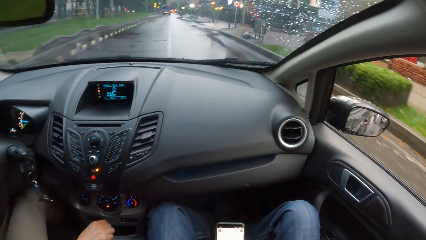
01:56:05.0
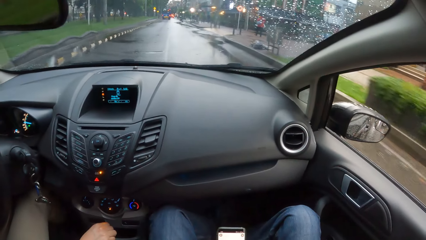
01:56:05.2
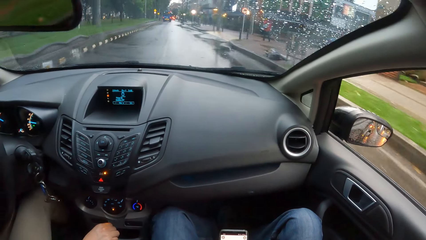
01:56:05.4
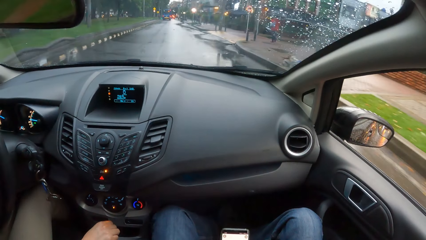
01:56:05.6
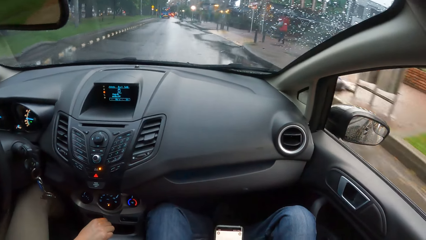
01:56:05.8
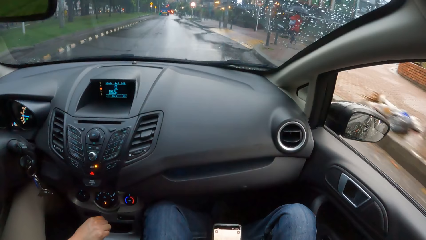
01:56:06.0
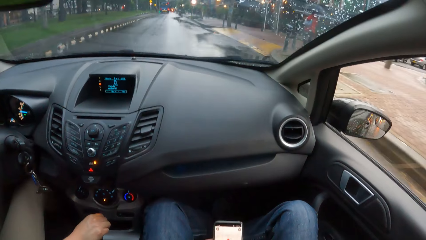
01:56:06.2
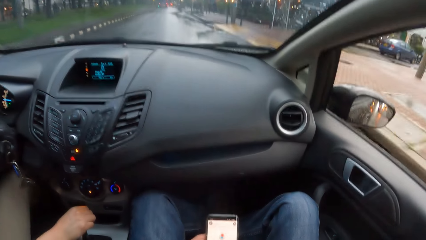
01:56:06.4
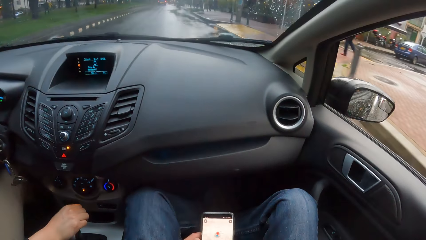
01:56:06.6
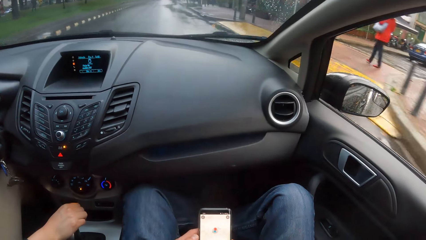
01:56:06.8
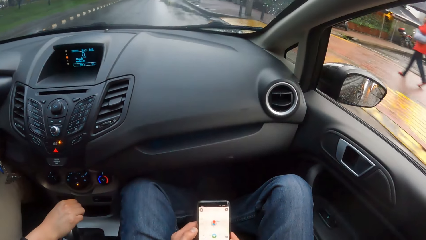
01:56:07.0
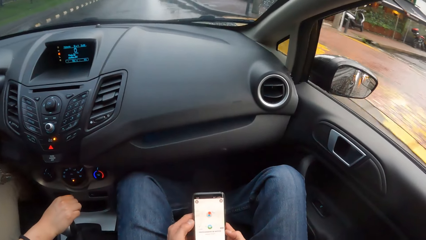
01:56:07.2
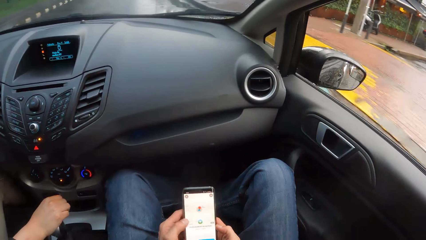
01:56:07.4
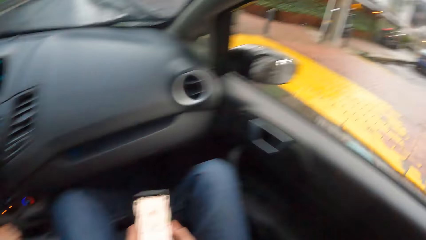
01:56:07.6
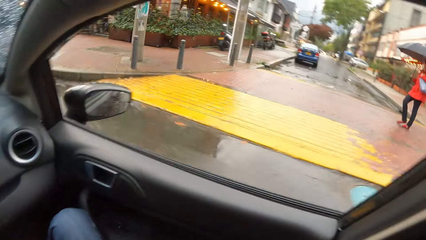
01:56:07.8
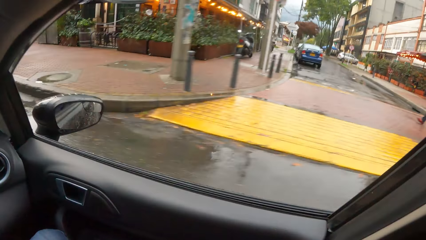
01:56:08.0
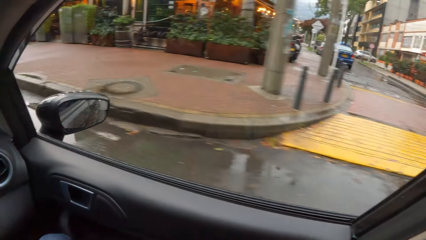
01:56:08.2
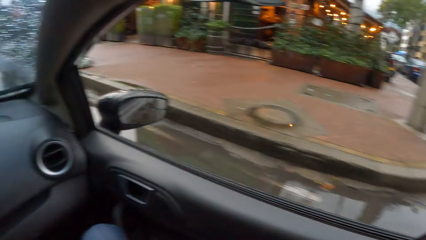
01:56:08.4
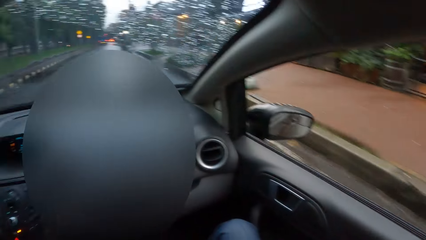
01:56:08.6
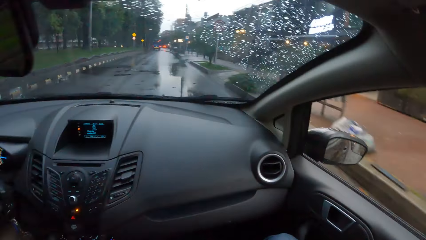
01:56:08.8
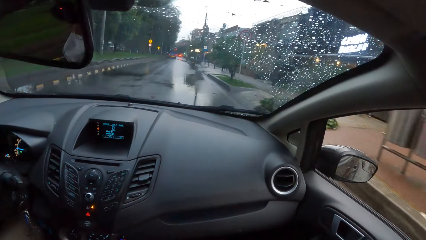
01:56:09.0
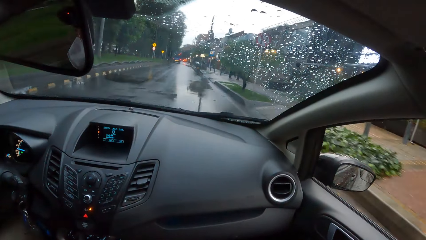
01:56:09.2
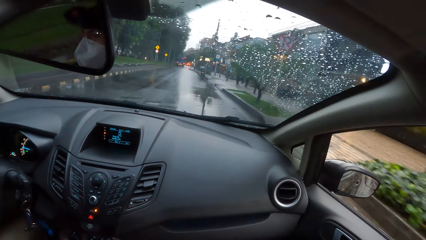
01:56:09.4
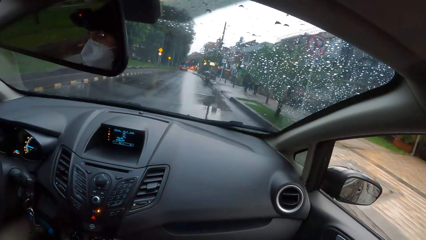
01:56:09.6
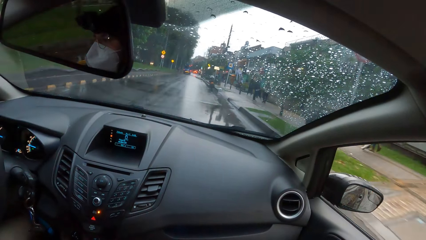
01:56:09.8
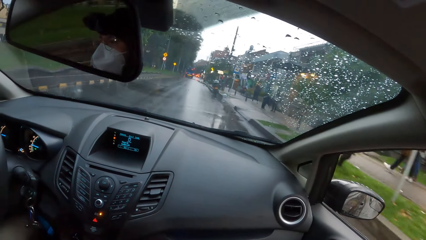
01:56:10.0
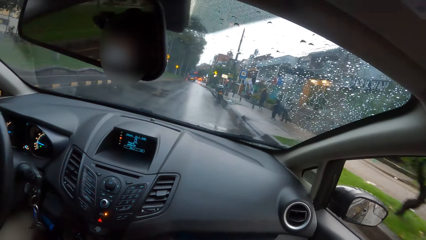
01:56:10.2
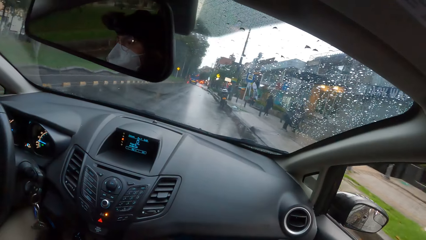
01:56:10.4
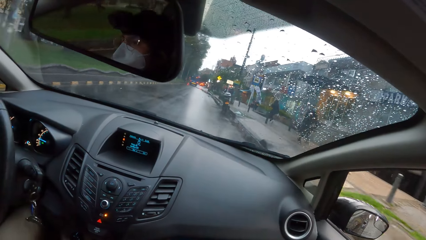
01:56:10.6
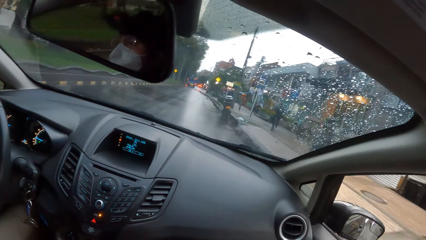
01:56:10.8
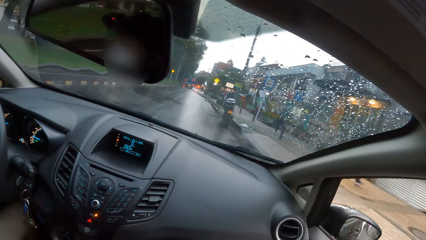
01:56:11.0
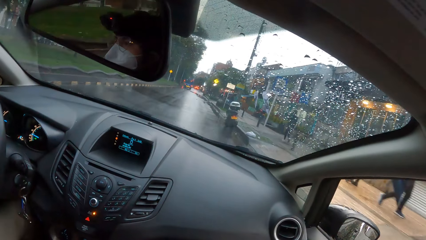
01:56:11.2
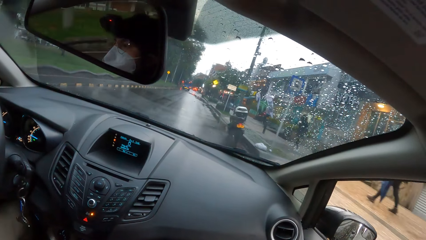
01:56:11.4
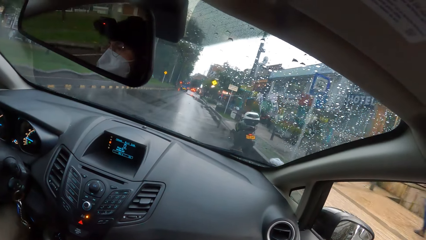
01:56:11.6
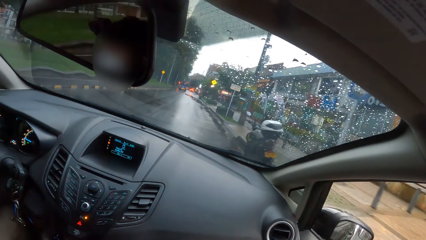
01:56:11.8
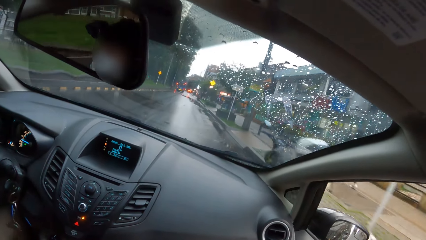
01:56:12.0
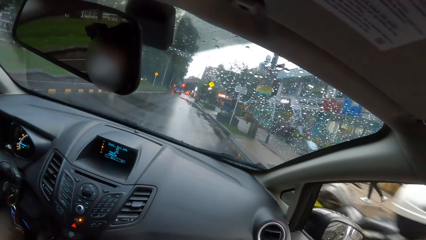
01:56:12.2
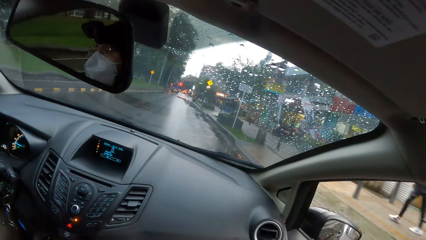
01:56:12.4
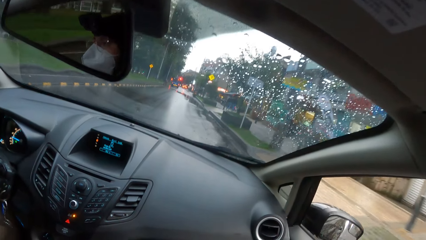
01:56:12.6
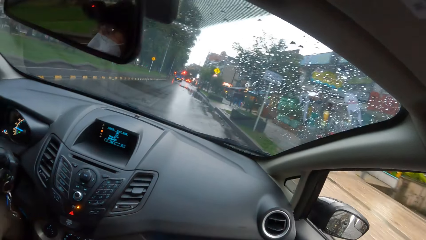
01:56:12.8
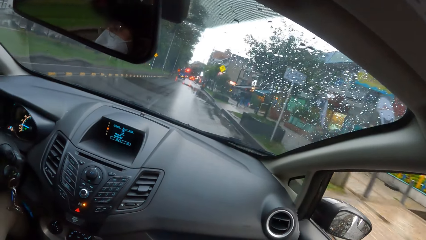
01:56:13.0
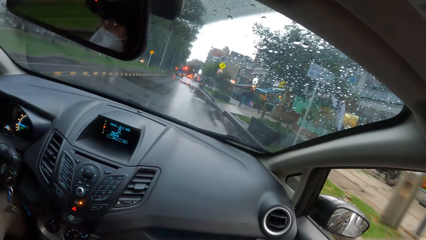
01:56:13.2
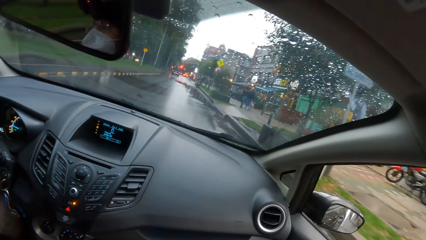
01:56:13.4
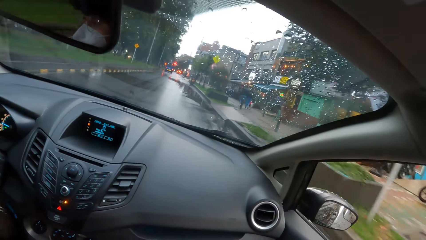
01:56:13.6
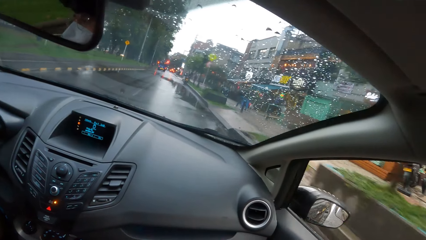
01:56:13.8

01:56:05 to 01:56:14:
A person drives the car.

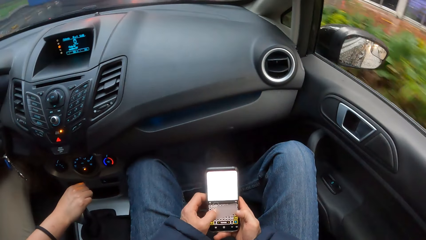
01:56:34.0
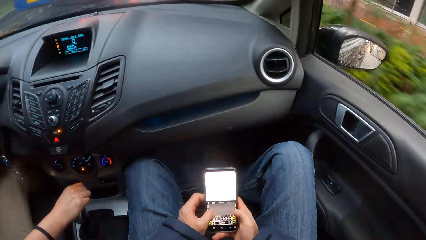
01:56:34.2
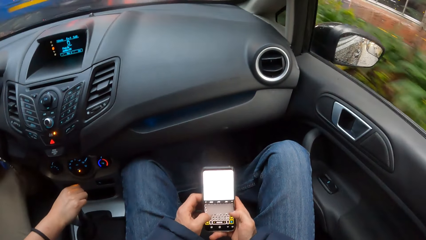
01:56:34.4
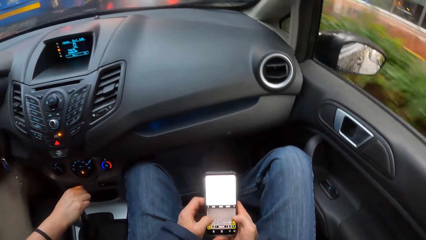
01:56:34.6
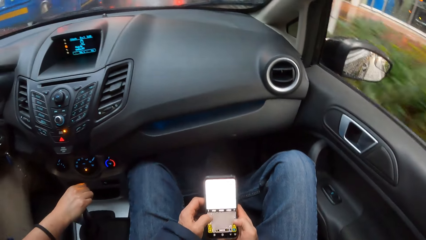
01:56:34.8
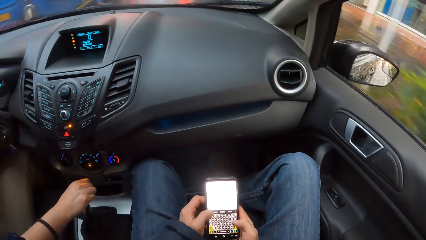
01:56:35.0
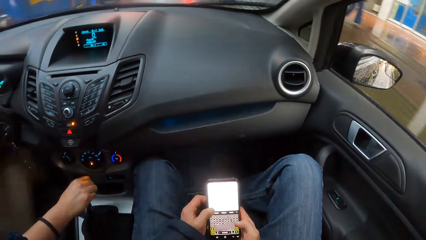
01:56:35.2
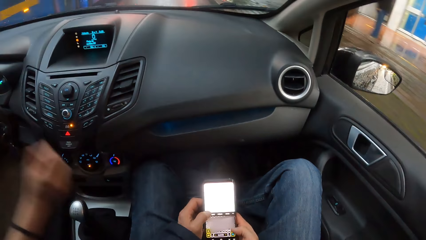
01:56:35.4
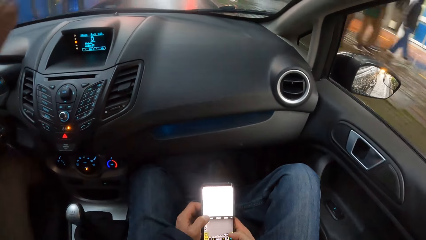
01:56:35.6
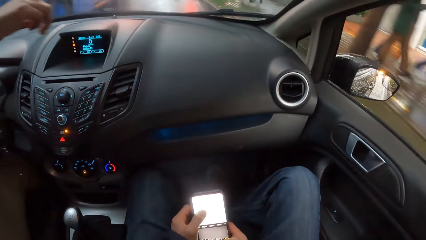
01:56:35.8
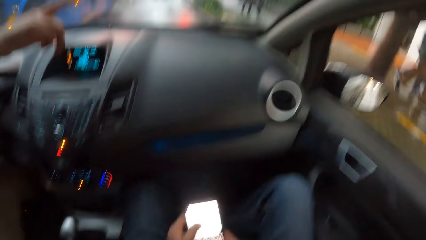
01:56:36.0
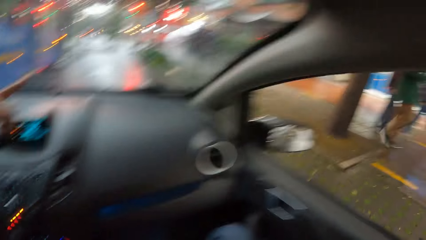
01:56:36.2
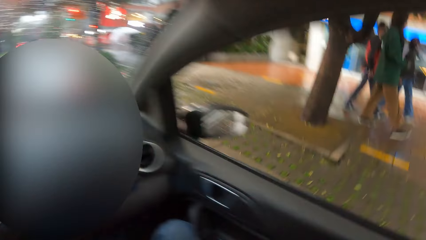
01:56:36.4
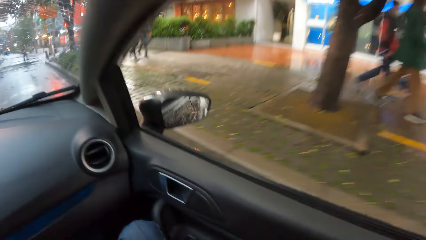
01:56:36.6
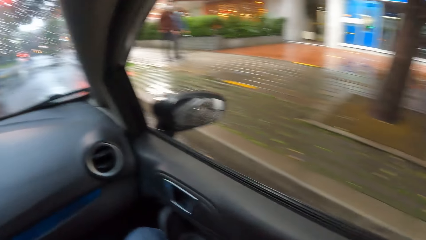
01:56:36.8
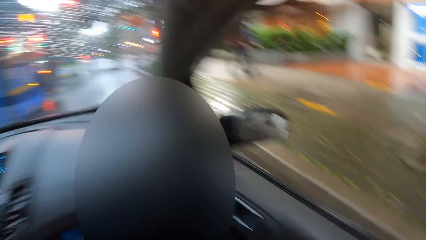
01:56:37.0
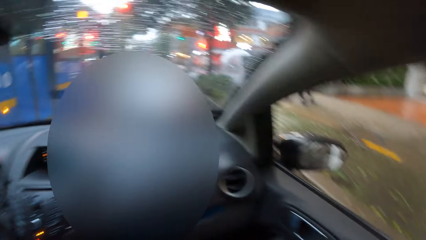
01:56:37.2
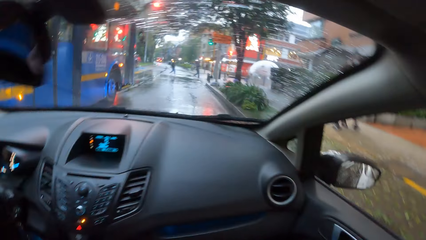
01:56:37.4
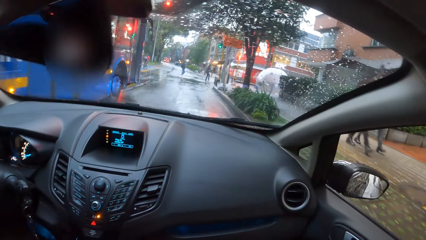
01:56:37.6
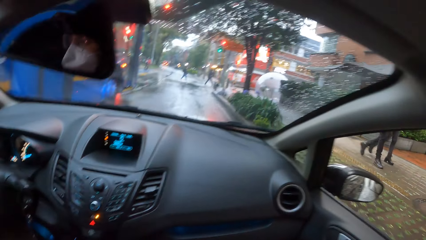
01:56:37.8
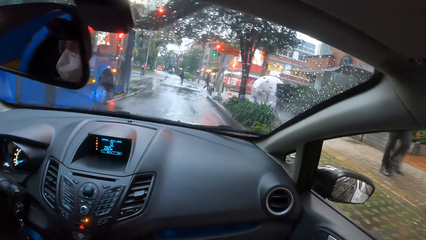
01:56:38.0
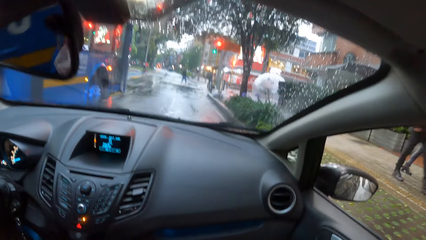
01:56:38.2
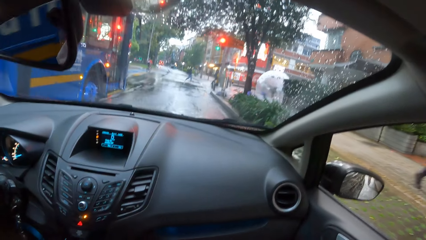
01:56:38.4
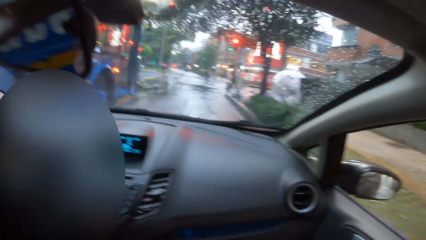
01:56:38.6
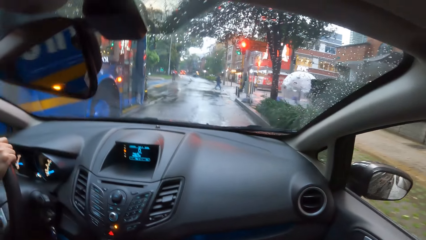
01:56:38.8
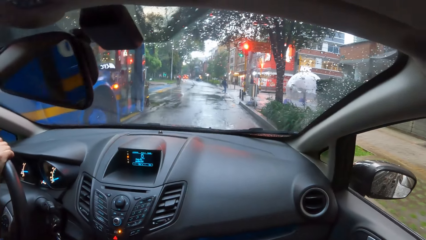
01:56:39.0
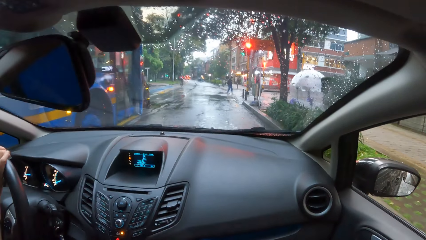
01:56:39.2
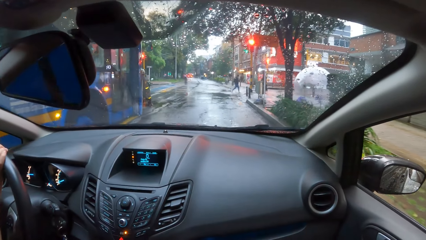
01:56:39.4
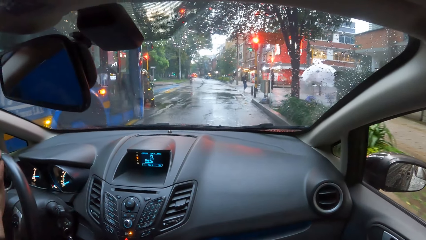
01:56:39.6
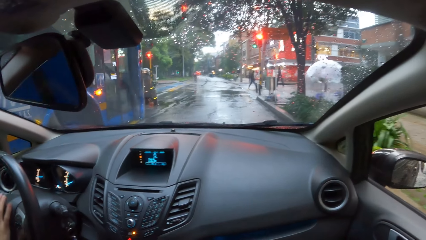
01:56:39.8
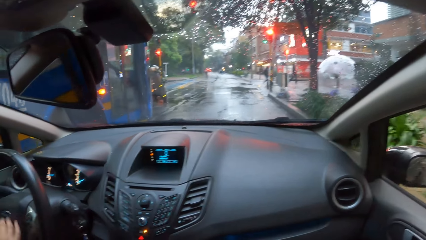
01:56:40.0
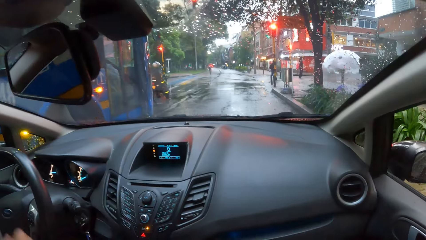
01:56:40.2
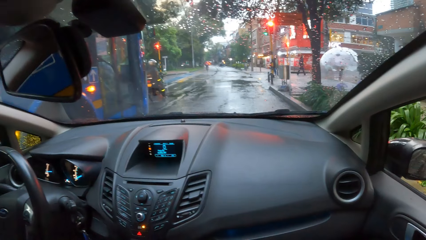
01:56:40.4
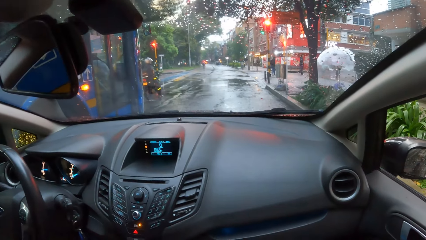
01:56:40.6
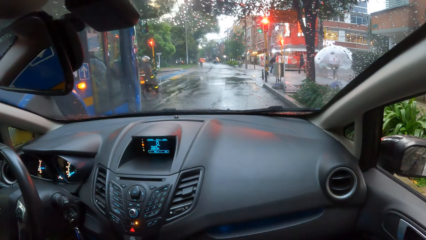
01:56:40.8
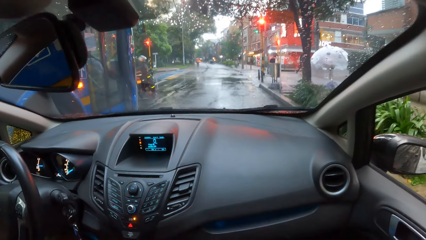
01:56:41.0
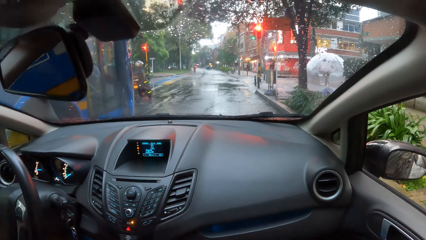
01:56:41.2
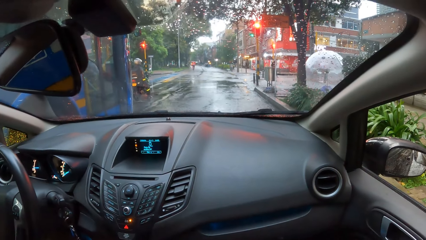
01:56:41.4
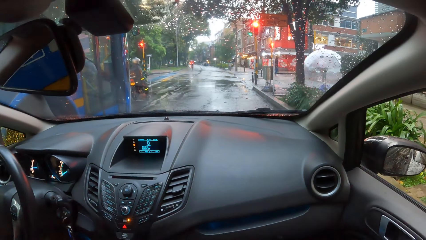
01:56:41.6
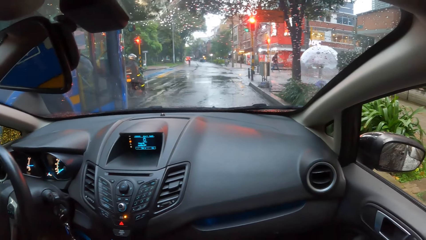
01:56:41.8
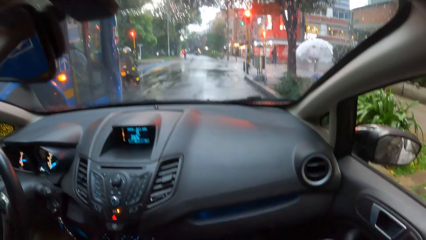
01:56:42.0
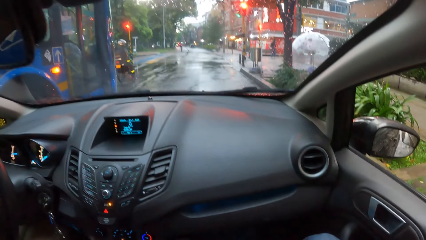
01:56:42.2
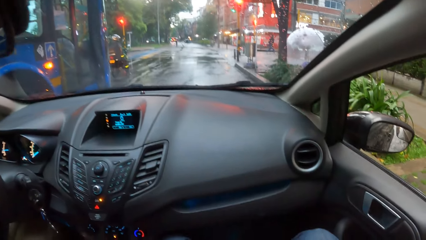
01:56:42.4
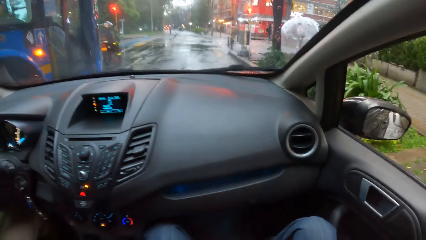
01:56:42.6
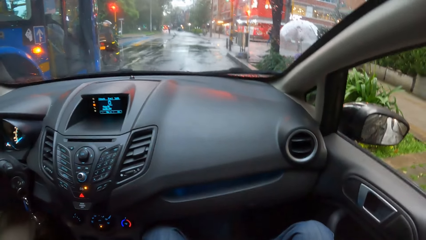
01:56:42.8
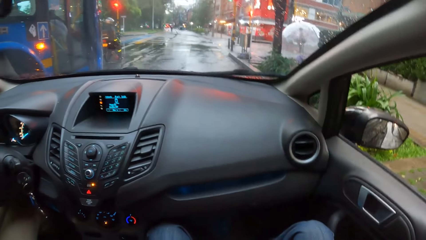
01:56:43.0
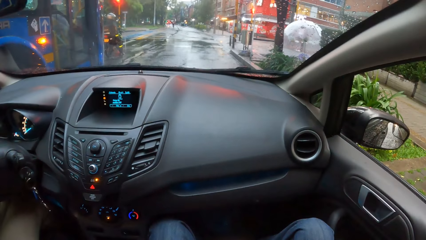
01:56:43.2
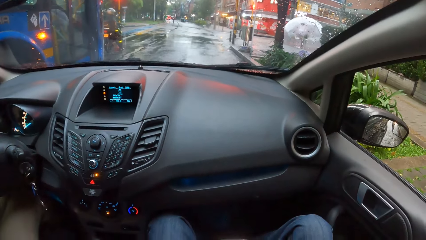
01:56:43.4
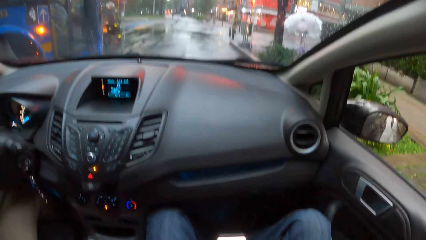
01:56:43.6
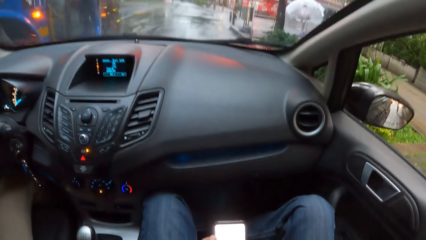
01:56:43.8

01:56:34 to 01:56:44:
A woman gesticulates with her right hand. The woman removes the hand from the gear, drives the car, and stops on the traffic light.
